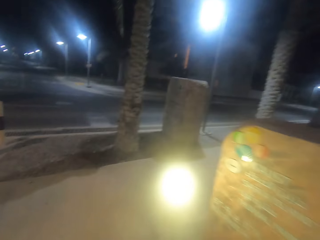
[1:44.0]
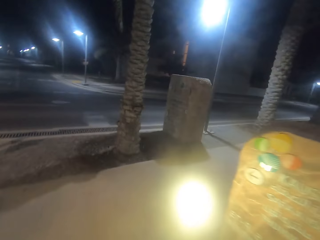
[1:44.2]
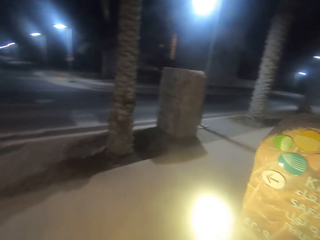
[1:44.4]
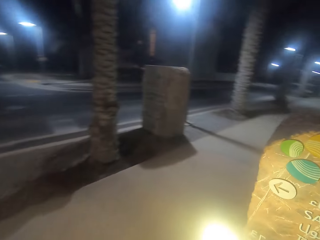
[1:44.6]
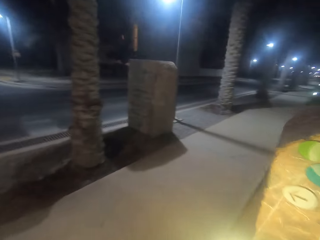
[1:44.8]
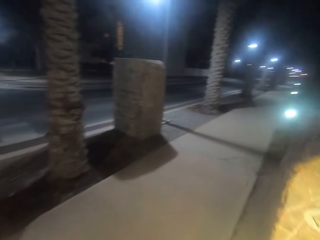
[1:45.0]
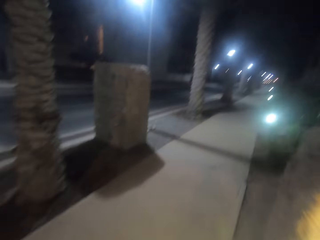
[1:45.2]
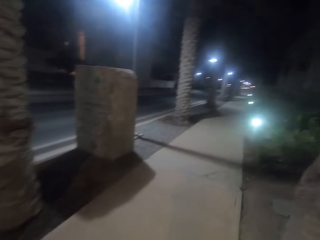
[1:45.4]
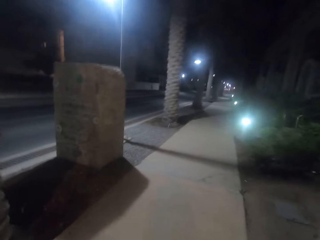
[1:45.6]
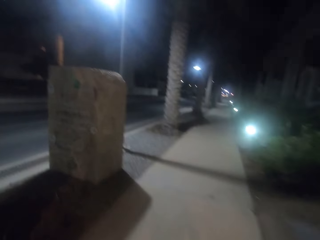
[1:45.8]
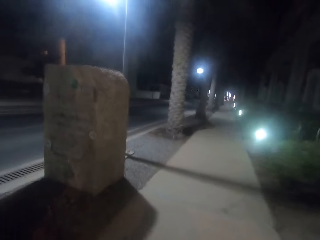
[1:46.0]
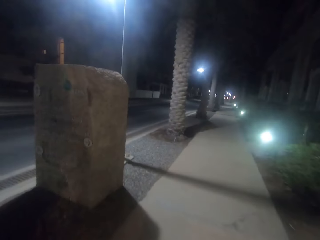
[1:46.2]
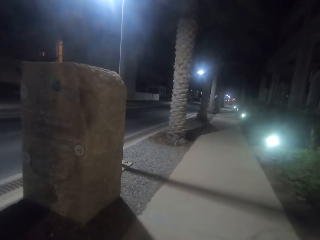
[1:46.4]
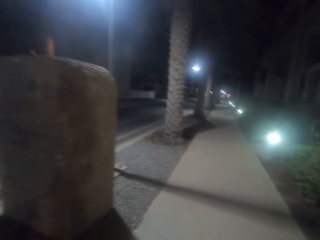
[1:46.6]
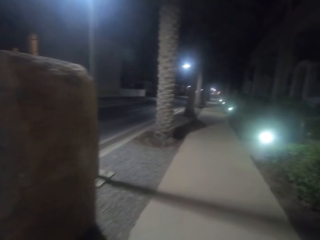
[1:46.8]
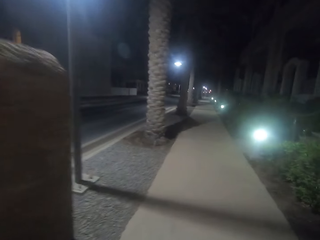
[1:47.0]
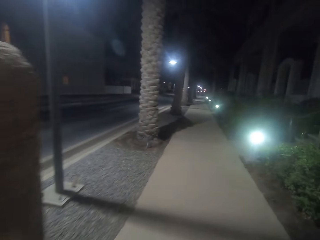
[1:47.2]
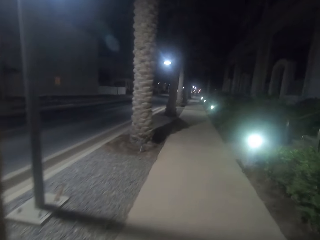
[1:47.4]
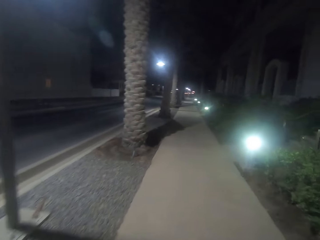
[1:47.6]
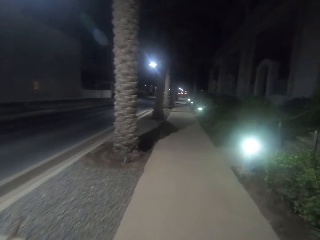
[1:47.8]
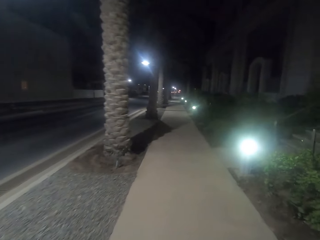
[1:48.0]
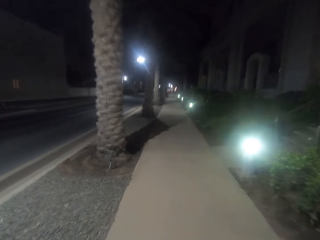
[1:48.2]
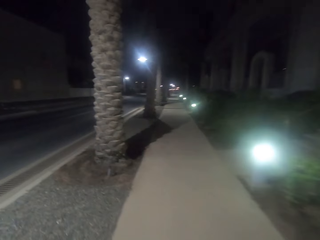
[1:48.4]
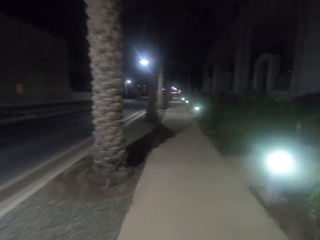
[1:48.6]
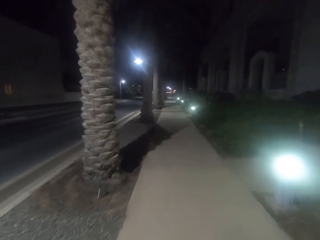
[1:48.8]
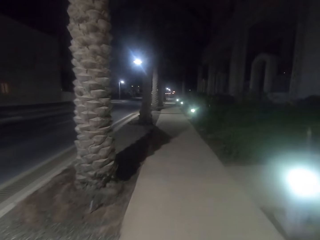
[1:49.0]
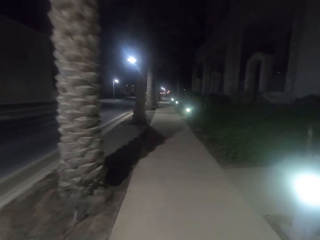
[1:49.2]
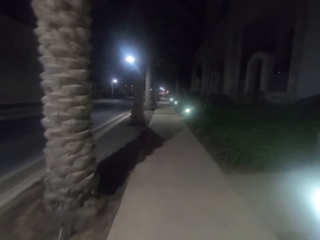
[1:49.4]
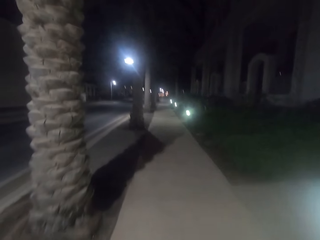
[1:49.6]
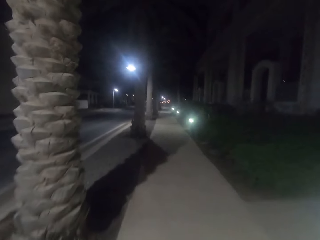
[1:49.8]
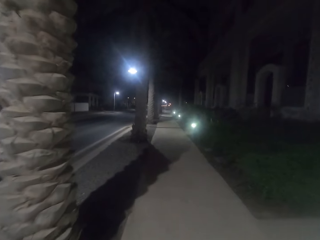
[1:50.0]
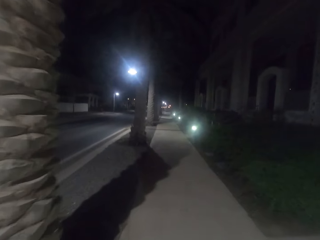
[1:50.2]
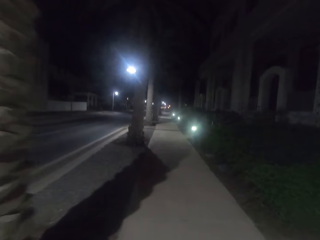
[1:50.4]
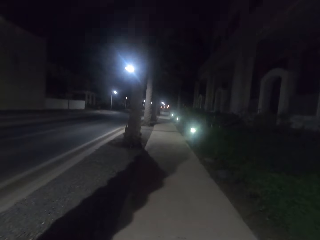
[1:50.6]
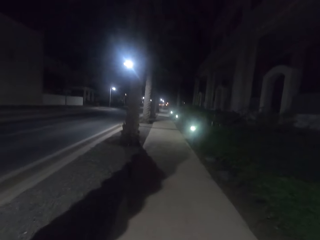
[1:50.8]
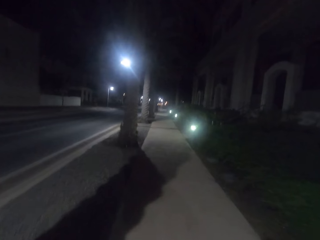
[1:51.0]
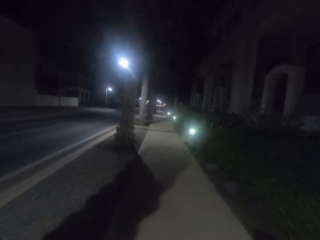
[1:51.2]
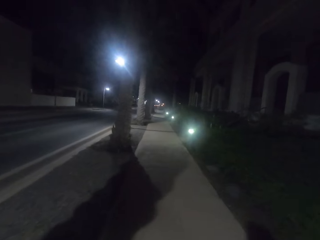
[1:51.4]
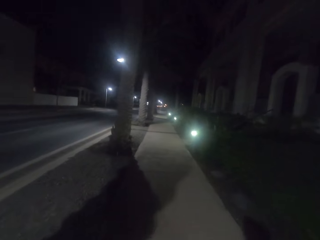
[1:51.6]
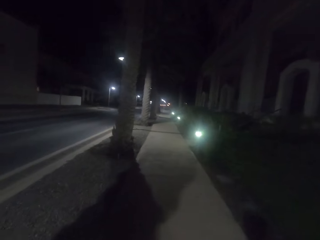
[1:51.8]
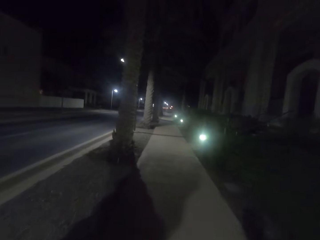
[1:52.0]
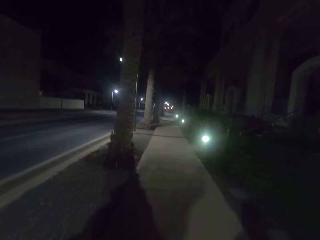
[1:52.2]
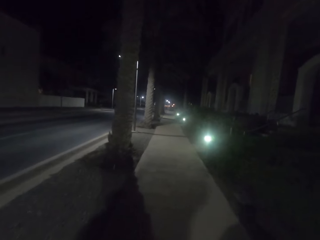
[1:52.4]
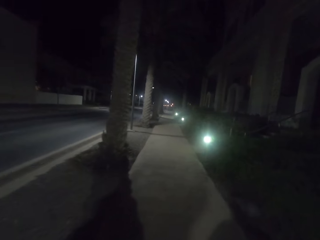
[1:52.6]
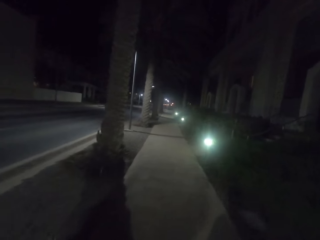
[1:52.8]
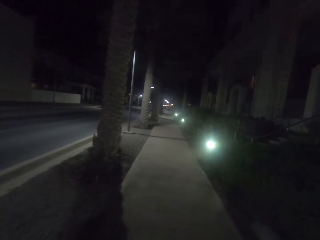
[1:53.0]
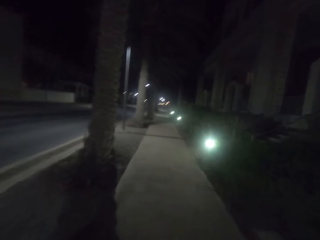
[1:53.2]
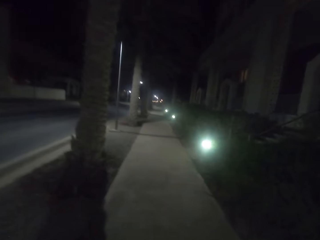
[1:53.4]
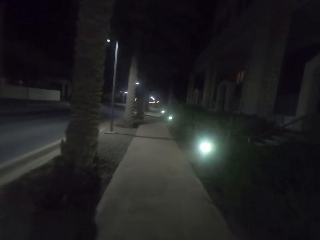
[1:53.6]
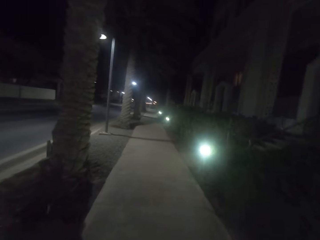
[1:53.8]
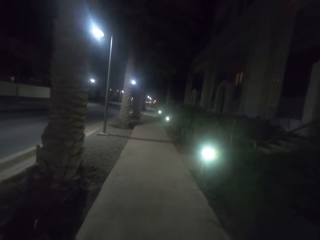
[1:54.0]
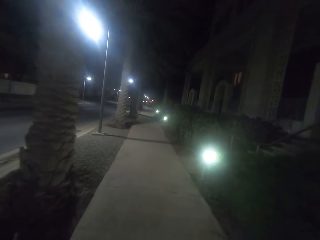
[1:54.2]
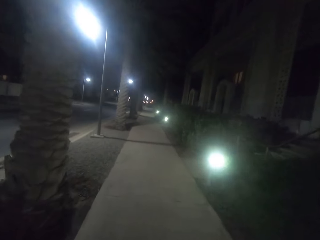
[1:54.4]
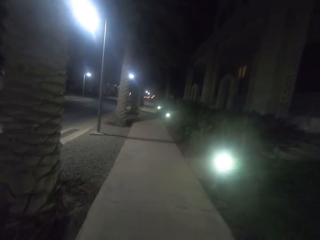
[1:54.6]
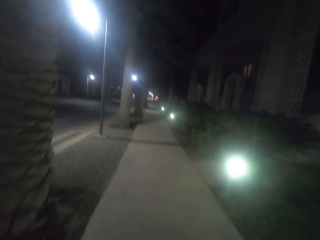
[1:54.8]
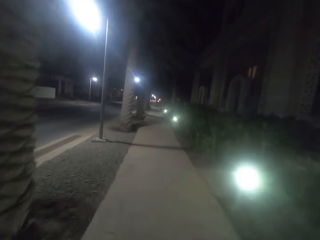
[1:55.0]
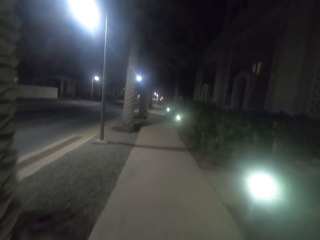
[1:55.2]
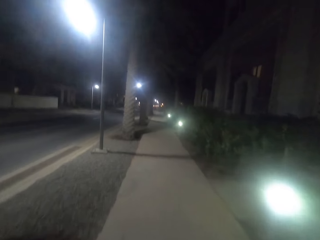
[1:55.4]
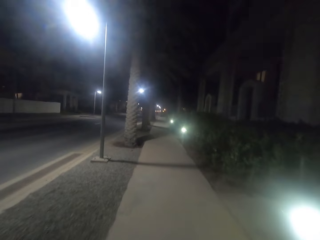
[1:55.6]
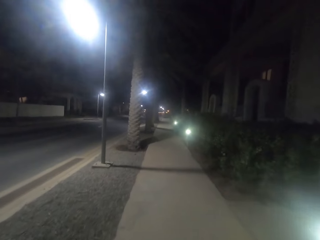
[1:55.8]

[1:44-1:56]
The camera wearer walks along the road. They walk on the walkways.

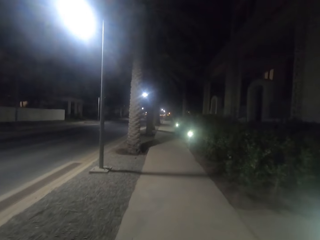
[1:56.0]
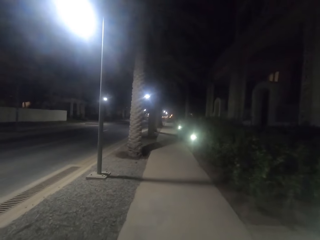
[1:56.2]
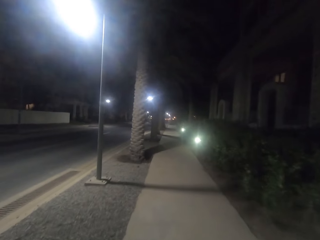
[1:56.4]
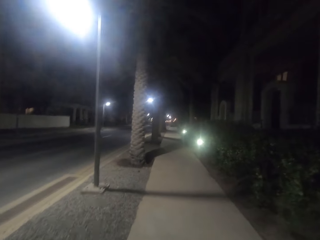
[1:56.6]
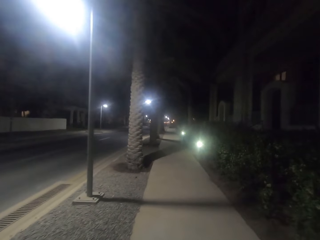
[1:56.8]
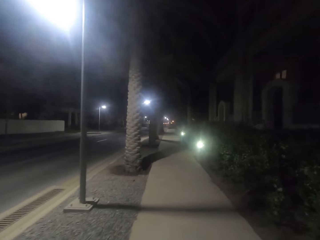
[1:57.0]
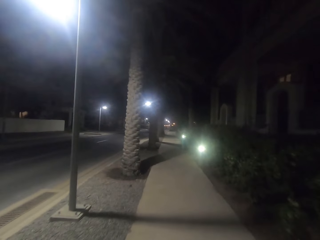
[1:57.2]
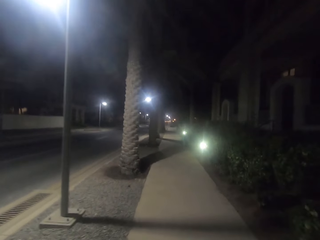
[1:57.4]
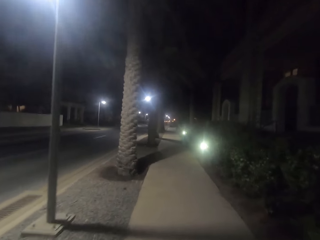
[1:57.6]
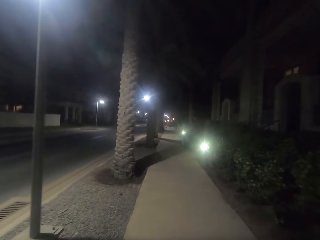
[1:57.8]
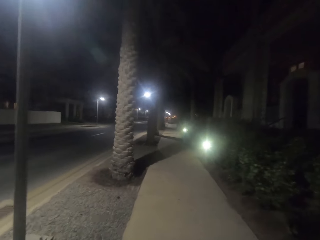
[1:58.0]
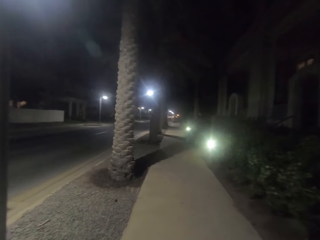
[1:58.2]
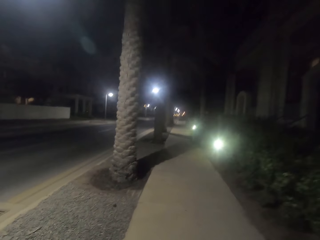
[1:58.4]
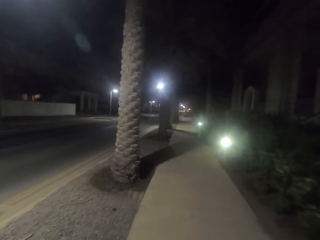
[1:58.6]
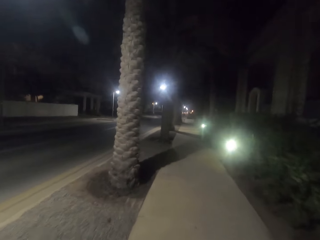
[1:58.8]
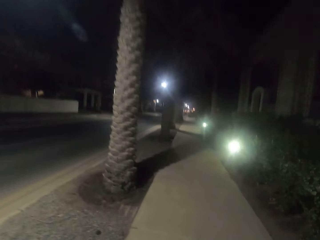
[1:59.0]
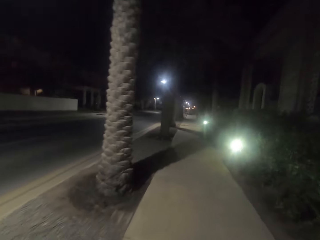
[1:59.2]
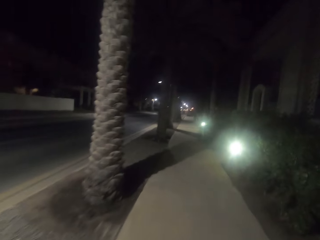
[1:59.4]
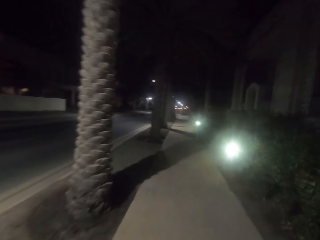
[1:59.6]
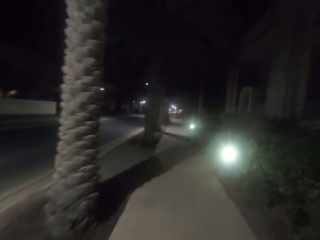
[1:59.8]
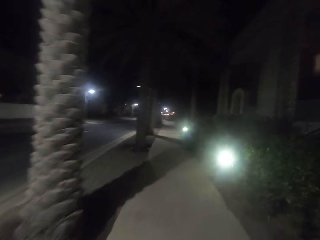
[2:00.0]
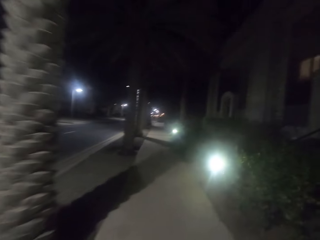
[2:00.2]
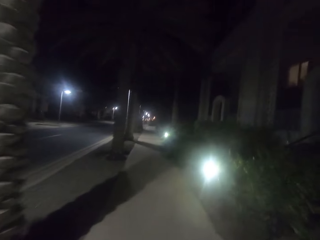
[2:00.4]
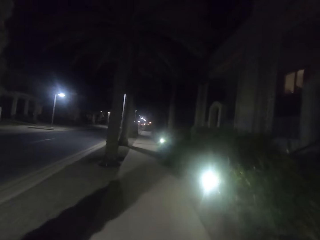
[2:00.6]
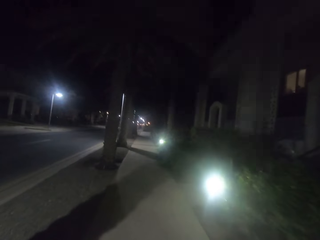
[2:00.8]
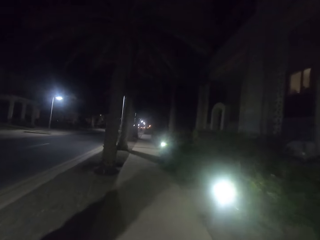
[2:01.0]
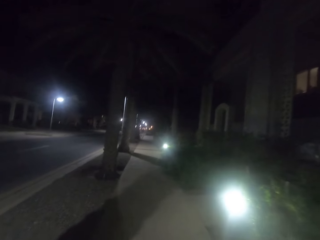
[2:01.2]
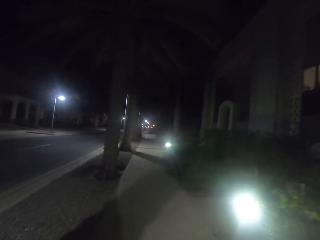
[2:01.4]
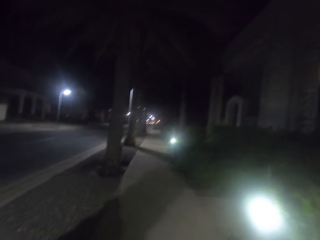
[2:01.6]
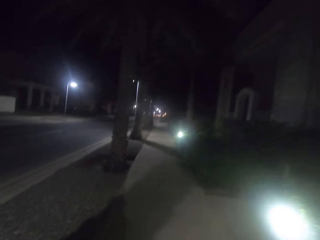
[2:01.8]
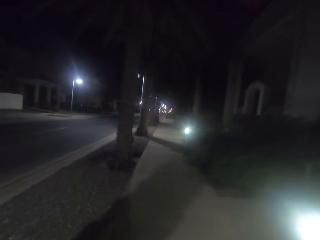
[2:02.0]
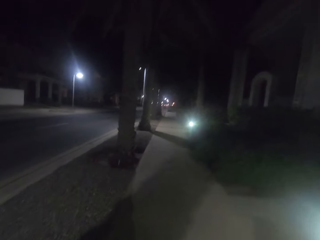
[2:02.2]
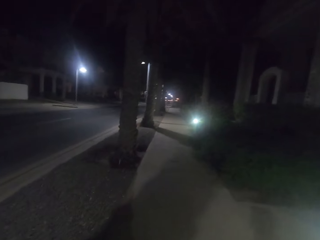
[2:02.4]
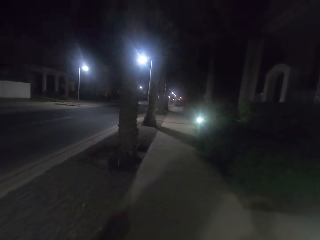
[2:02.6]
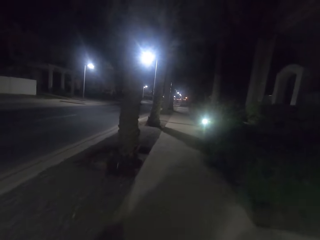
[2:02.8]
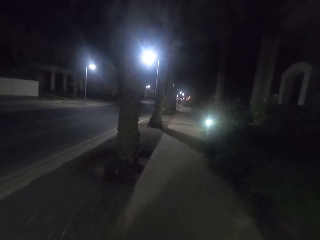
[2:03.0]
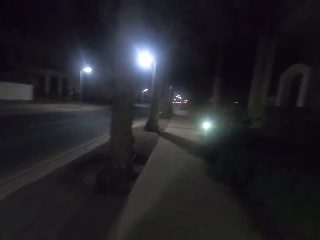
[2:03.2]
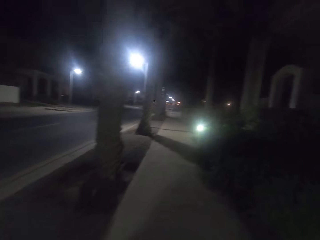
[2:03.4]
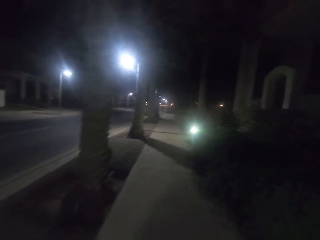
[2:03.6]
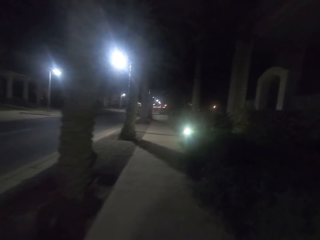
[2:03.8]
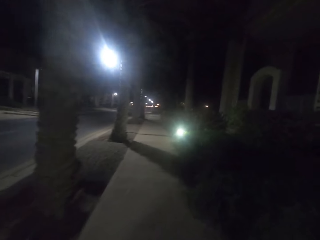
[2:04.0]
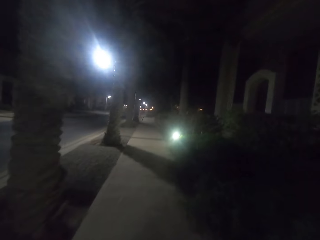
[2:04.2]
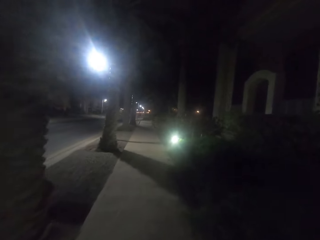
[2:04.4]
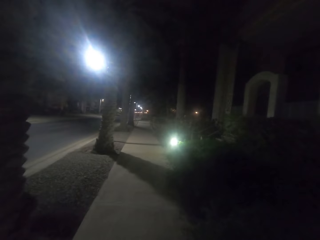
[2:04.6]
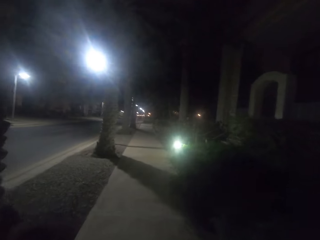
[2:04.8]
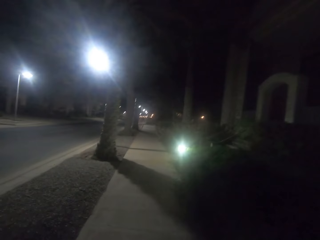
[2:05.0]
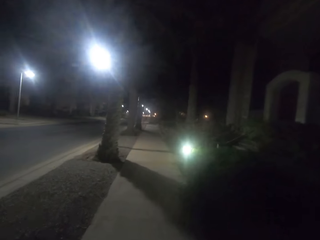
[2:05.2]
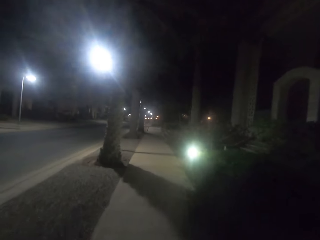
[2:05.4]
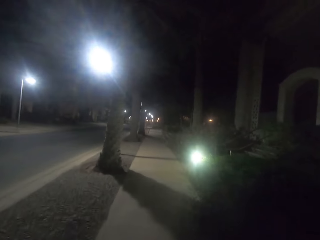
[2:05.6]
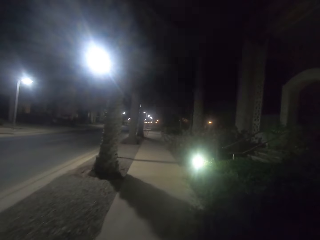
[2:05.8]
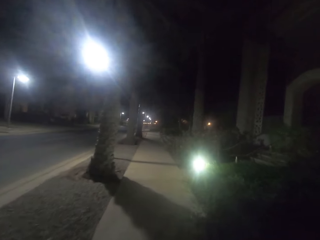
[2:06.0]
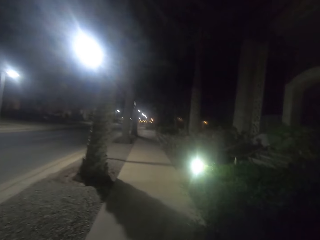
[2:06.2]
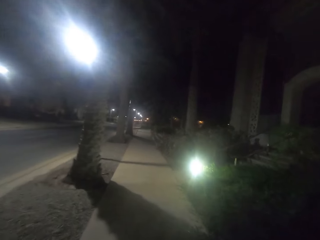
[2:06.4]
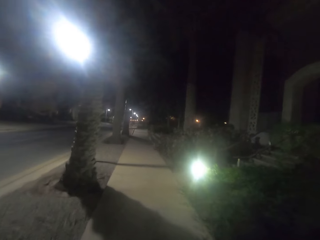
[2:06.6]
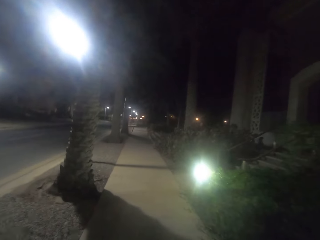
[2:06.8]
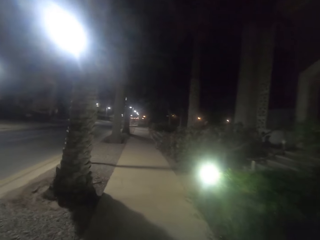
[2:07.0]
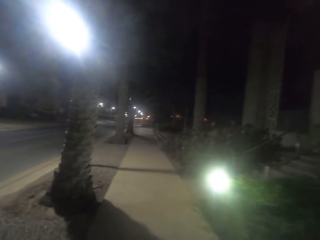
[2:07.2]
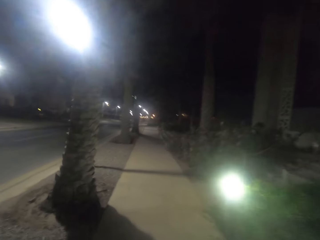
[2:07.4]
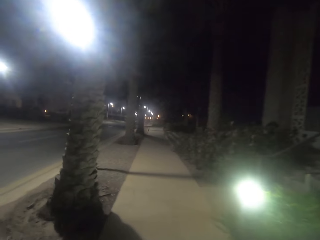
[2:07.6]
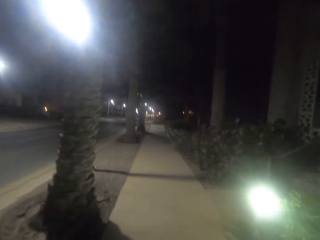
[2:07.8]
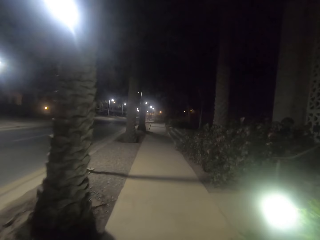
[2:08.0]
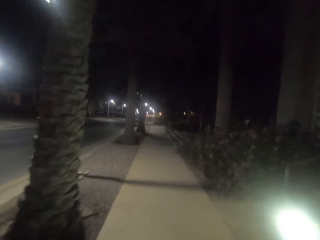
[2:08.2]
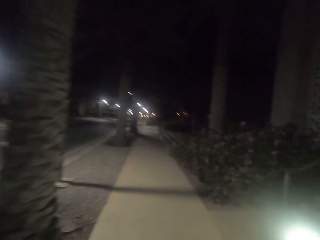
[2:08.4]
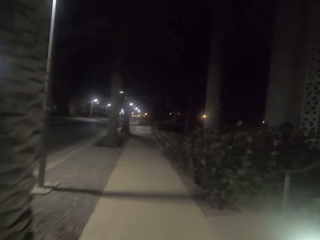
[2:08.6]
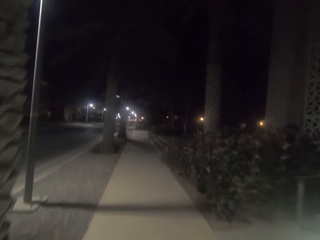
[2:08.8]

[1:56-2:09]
The camera wearer looks at the lights. They walk on the walkway.
